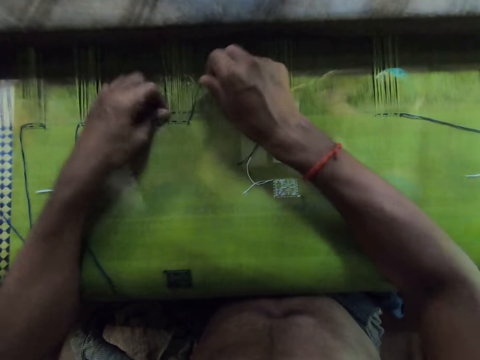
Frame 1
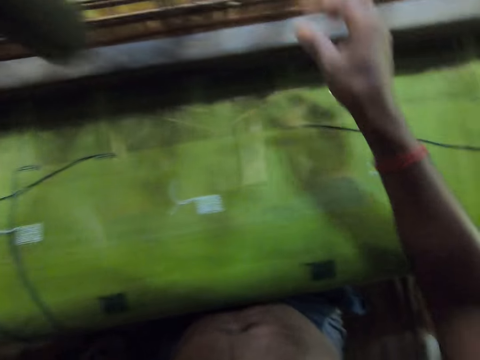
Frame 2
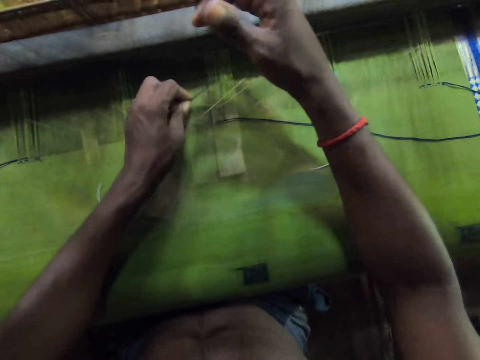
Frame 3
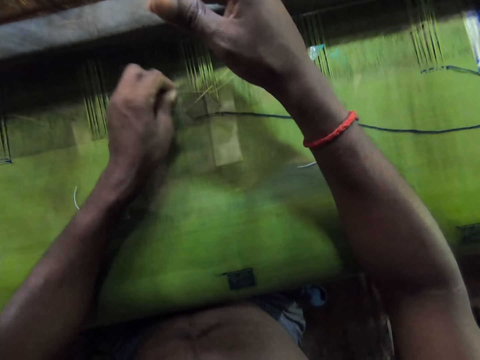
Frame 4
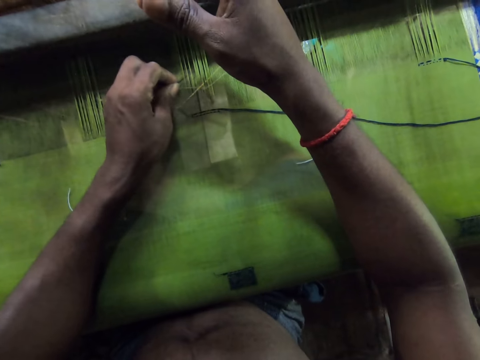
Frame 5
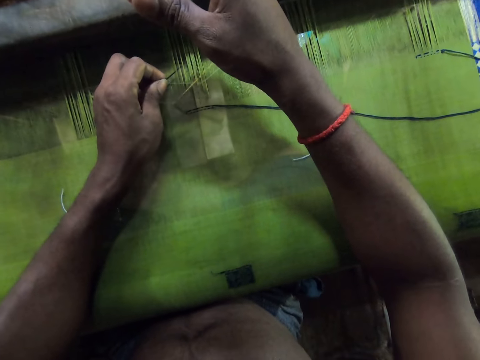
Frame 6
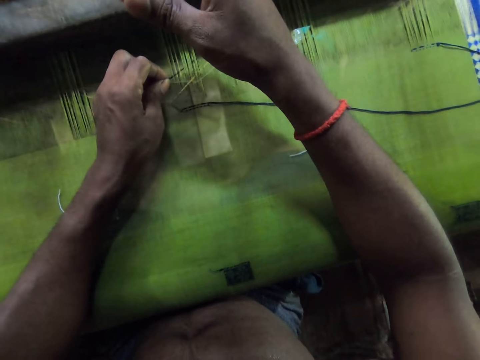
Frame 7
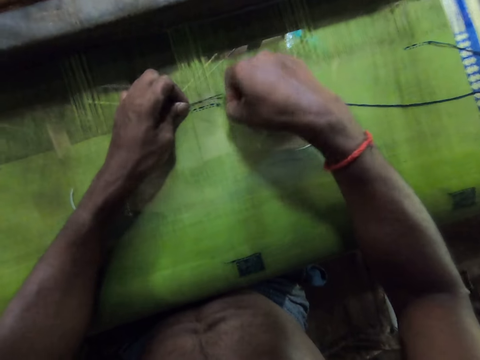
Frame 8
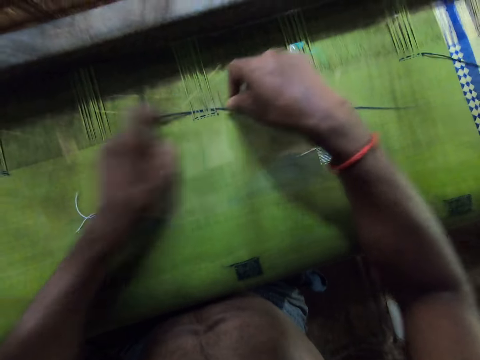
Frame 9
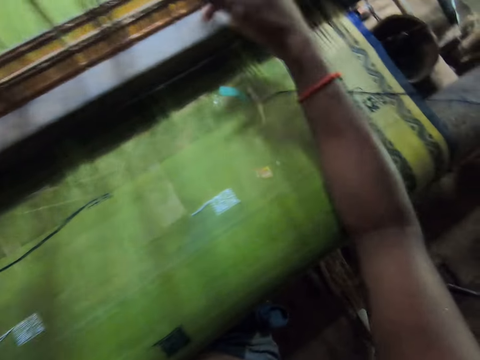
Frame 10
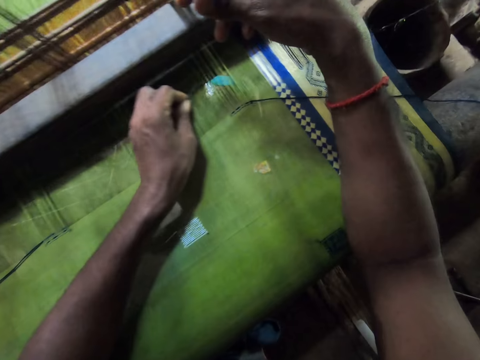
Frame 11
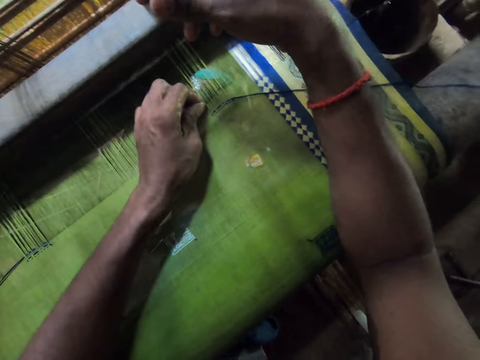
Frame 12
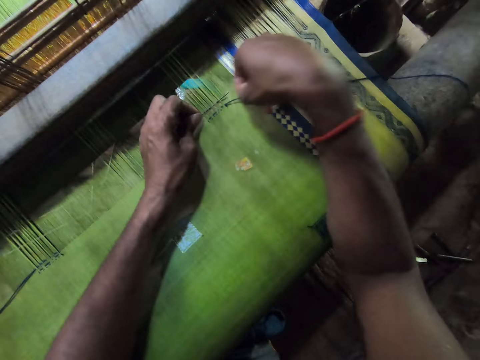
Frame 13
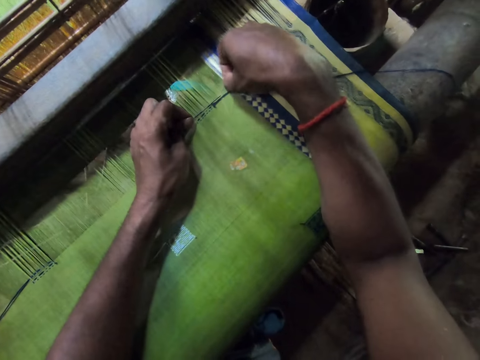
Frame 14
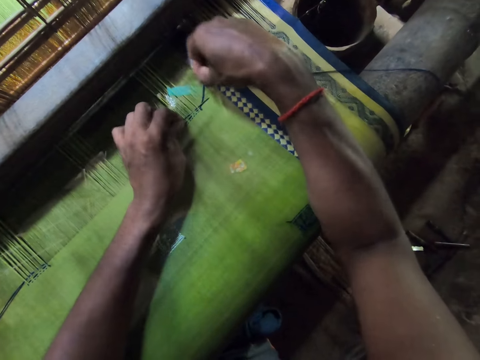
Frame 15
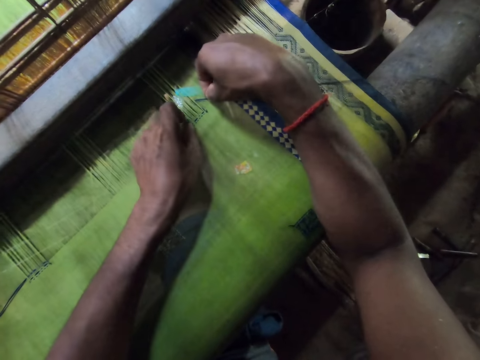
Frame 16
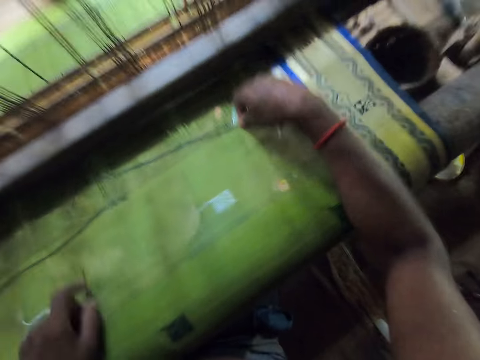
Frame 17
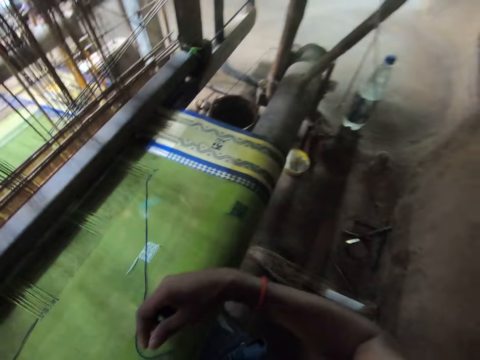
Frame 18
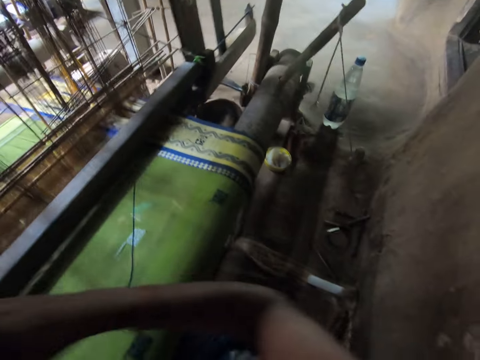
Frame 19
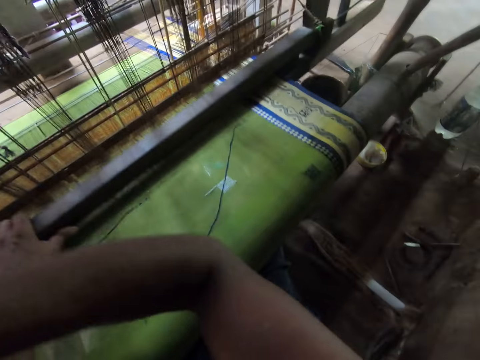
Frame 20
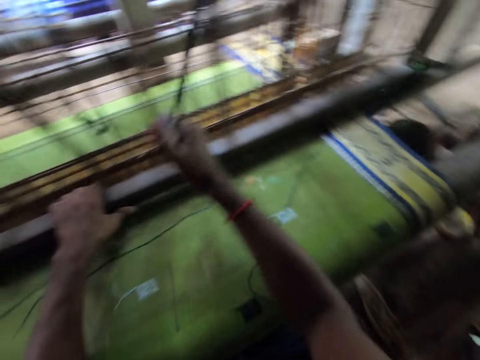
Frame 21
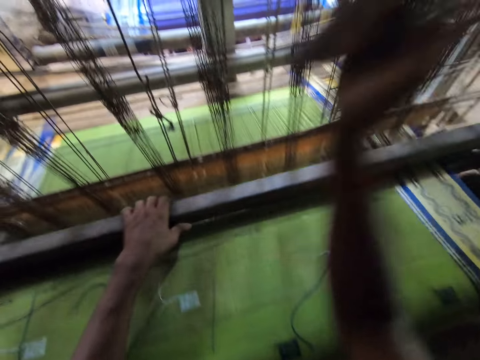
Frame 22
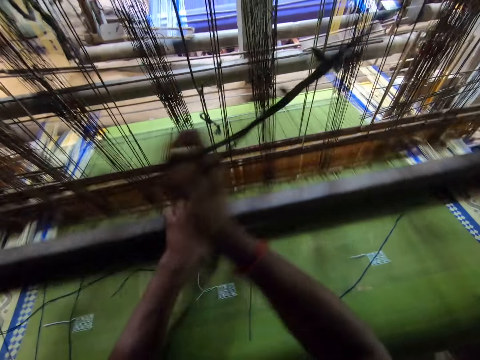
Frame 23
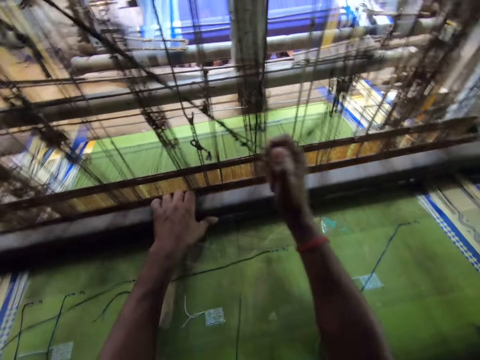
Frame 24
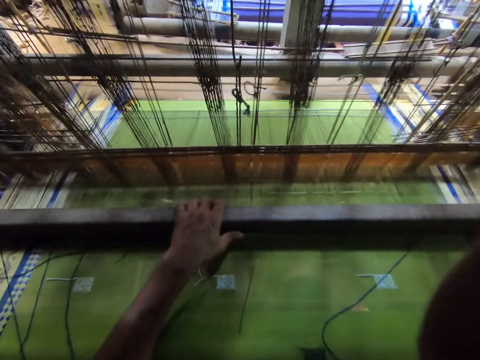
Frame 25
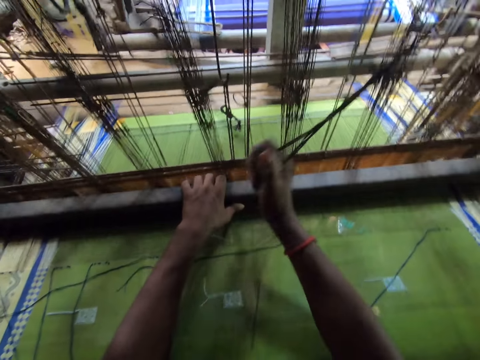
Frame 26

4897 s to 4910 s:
The camera wearer wraps the yarn round the needle with his right hand. He pulls the needle with his left hand. He holds the warp with his right hand. He puts the needle through the warp on the loom with his left hand. He picks the yarn on the cloth with his right hand. He wraps the yarn round the needle with his right hand. He pulls the needle with his left hand. He holds the warp with his right hand. He puts the needle through the warp on the loom with his left hand. He picks the yarn on the cloth with his right hand. He wraps the yarn round the needle with his right hand. He pulls the needle with his left hand. He moves the yarn with his right hand. He moves the loom with his left hand. He weaves the cloth on the loom with both hands.

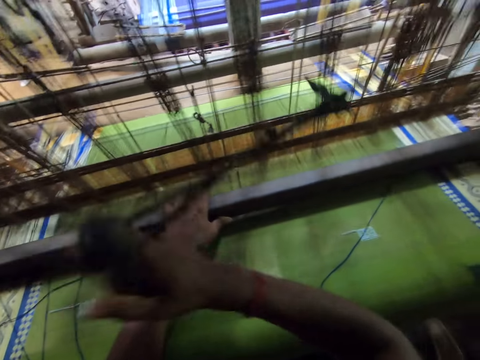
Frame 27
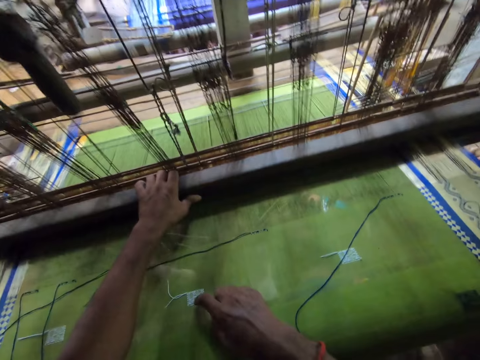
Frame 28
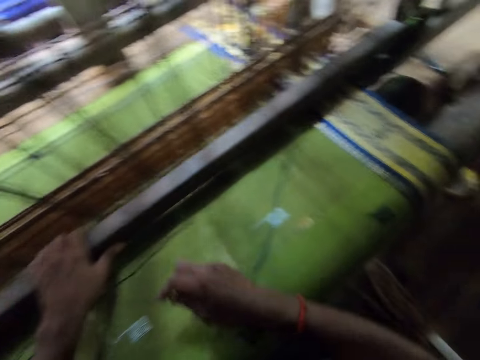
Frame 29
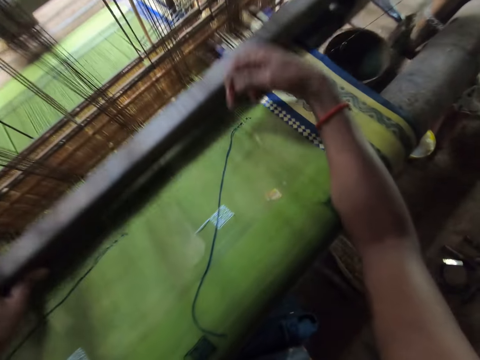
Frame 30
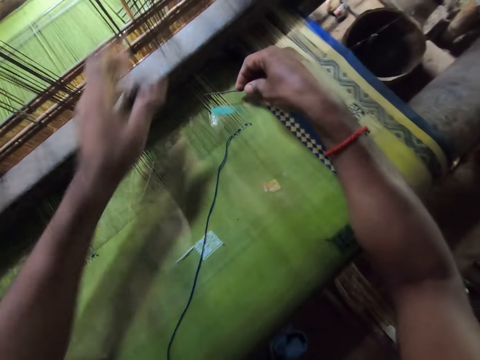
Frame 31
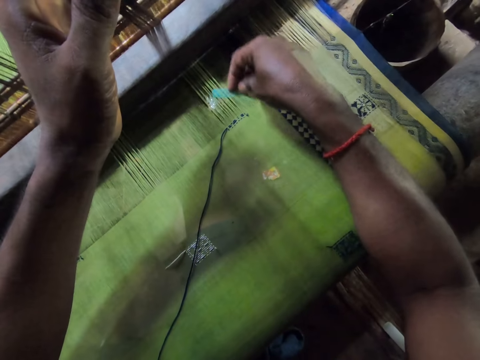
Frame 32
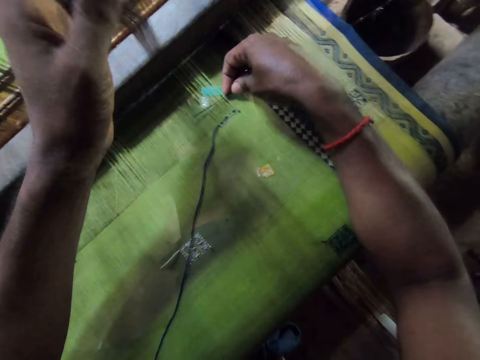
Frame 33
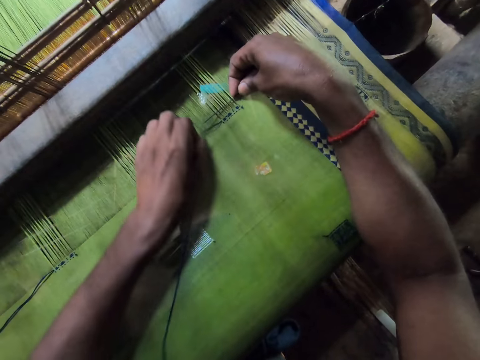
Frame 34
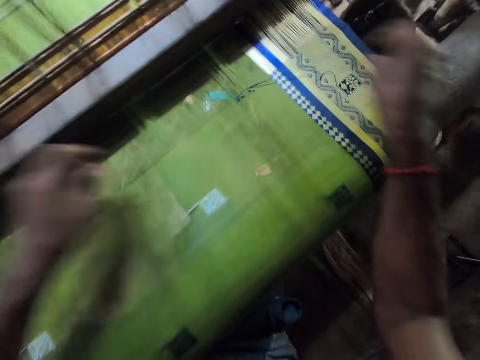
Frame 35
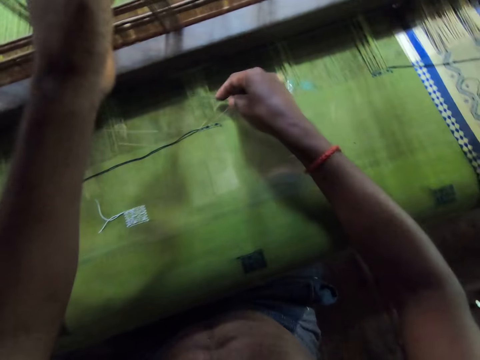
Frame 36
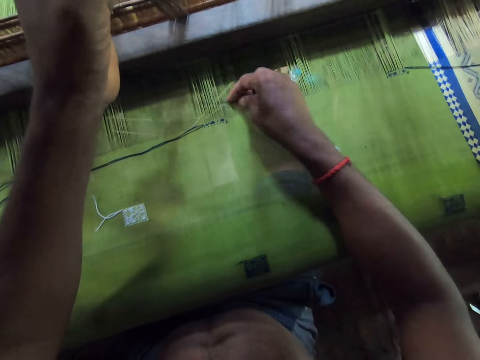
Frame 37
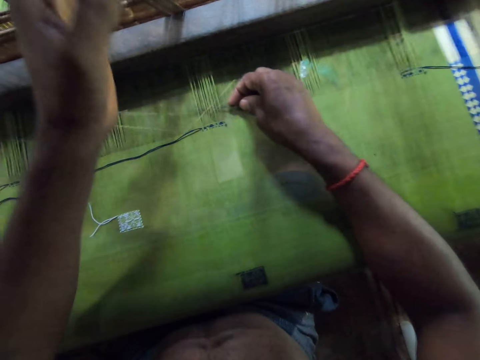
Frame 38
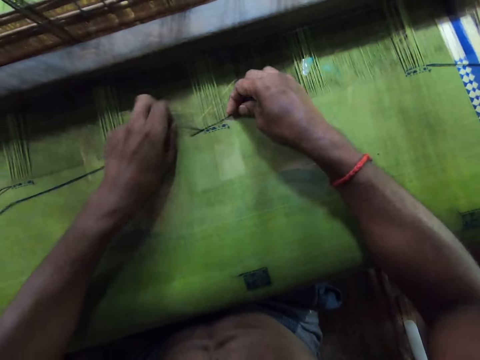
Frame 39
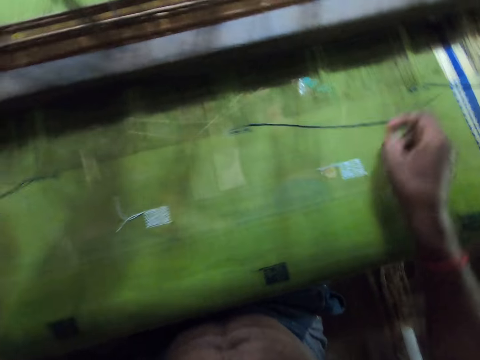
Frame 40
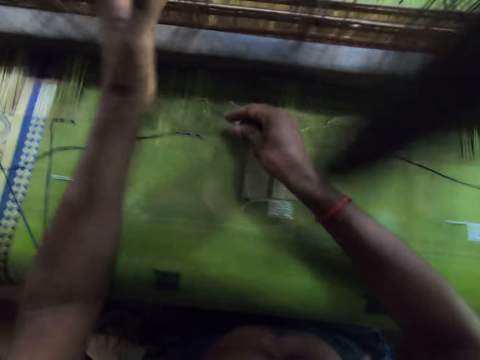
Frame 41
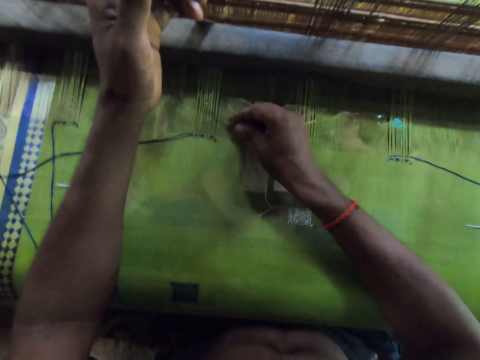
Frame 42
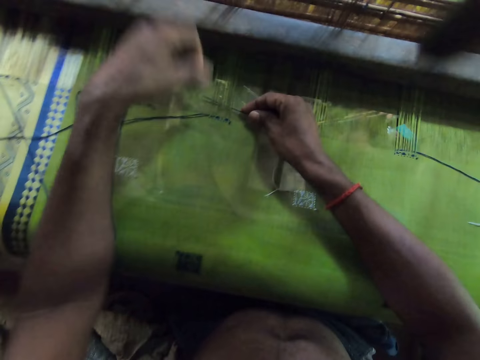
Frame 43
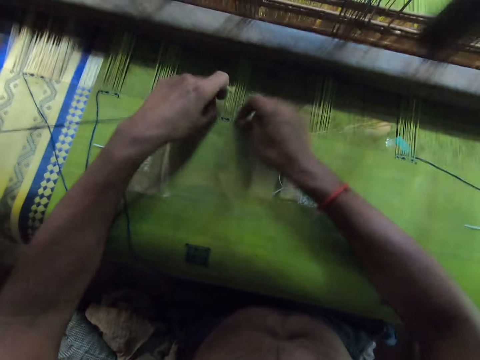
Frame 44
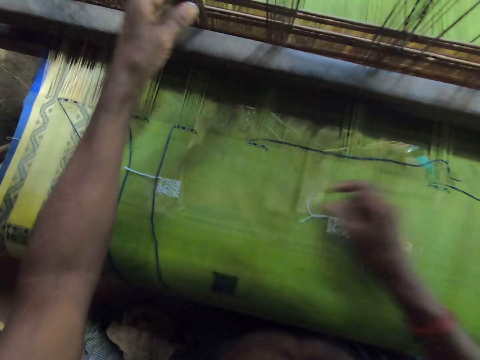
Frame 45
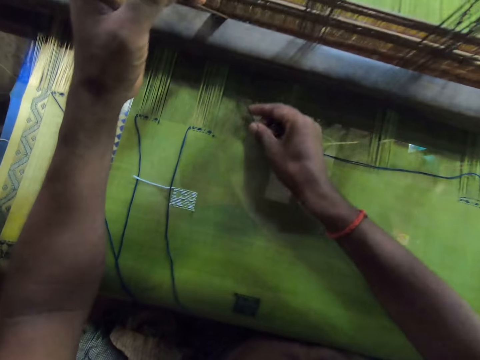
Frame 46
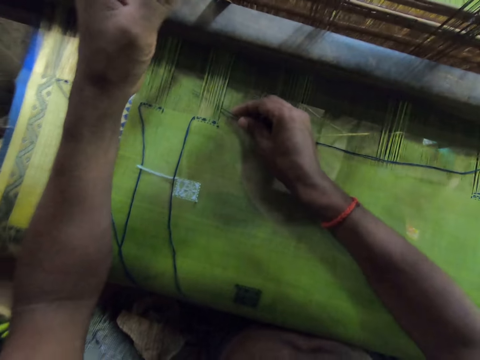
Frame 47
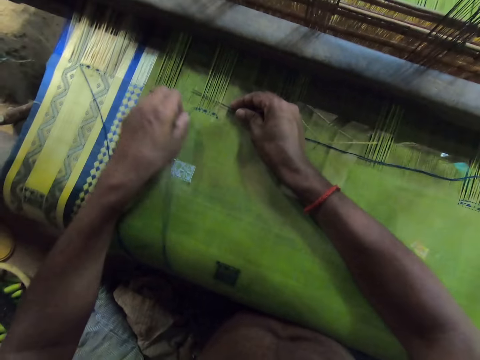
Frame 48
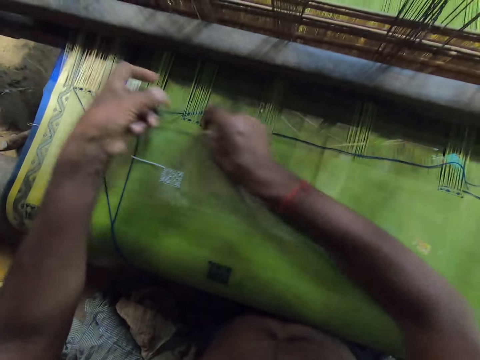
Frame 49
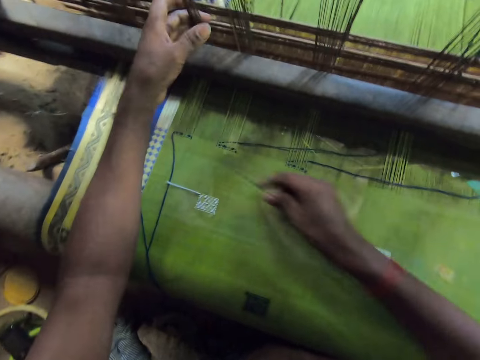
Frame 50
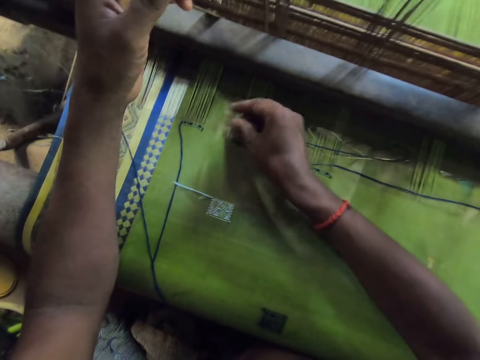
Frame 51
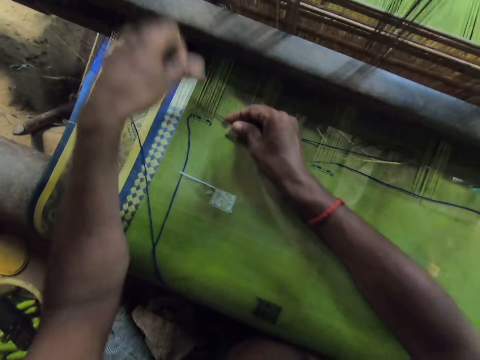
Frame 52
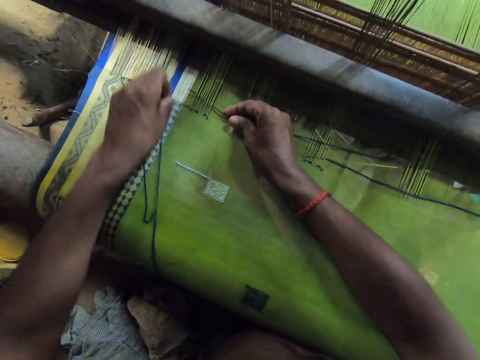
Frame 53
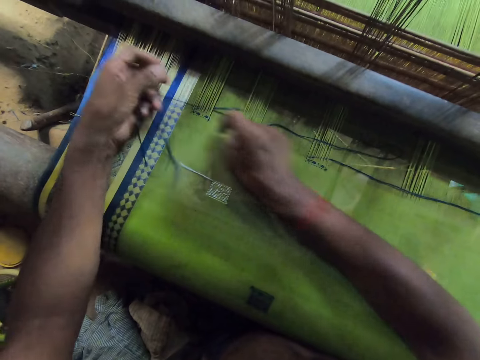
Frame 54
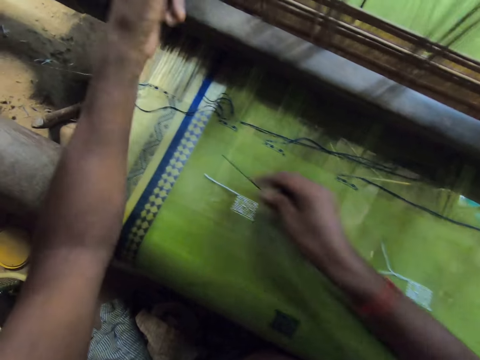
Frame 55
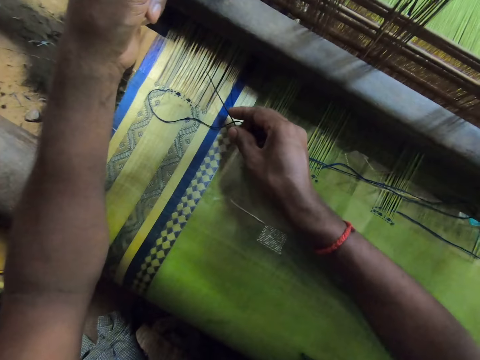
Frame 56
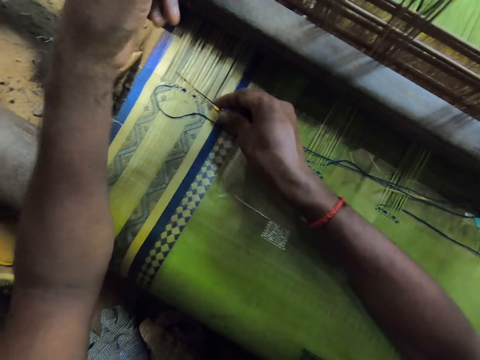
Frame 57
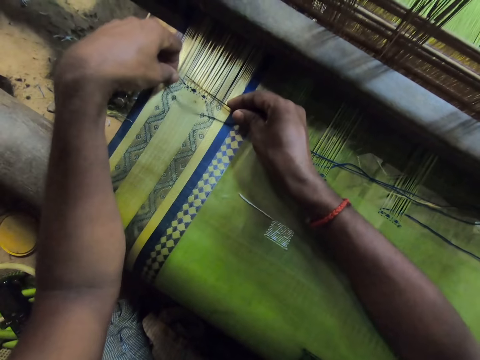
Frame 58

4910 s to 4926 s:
The camera wearer picks the loom needle from the cloth with his right hand. He holds the warp with his right hand. He puts the needle through the warp on the loom with his left hand. He weaves with the loom needle on the loom. He picks the yarn from the cloth with his left hand. He wraps the yarn round the needle with his left hand. He pulls the needle with his right hand. He holds the warp with his left hand. He puts the needle through the warp on the loom with his right hand. He picks the yarn from the cloth with his left hand. He wraps the yarn round the needle with his left hand. He pulls the needle with his right hand. He holds the warp with his left hand. He puts the needle through the warp on the loom with his right hand. He picks the yarn from the cloth with his left hand. He wraps the yarn round the needle with his left hand. He pulls the needle with his right hand. He holds the warp with his left hand. He puts the needle through the warp on the loom with his right hand. He picks the yarn from the cloth with his left hand. He wraps the yarn round the needle with his left hand. He pulls the needle with his right hand. He holds the warp with his left hand. He puts the needle through the warp on the loom with his right hand. He picks the yarn from the cloth with his left hand. He wraps the yarn round the needle with his left hand. He pulls the needle with his right hand. He holds the warp with his left hand. He puts the needle through the warp on the loom with his right hand. He picks the yarn from the cloth with his left hand.
